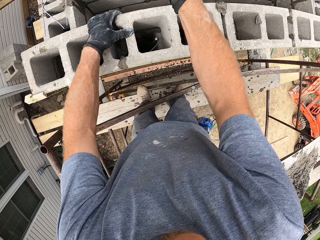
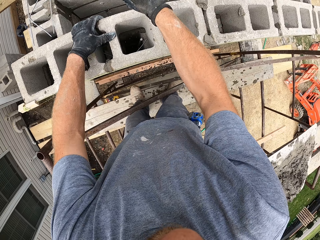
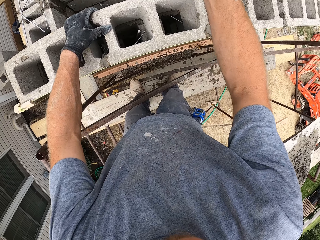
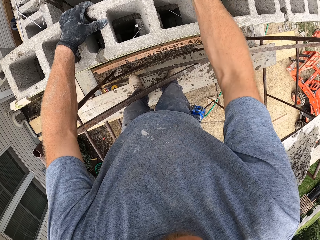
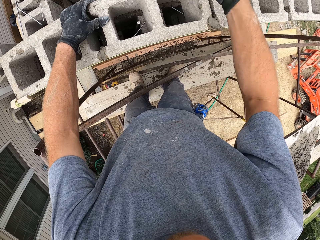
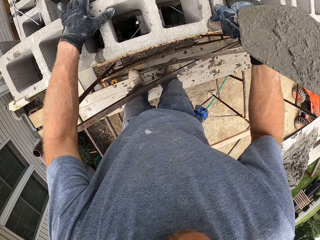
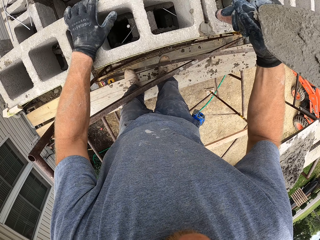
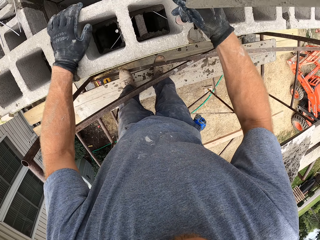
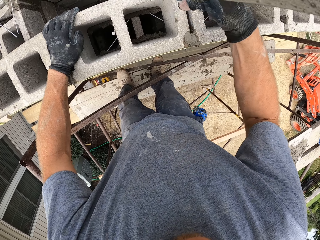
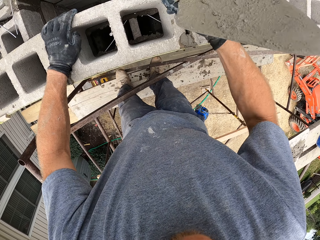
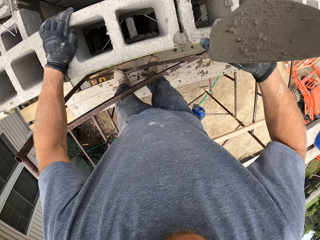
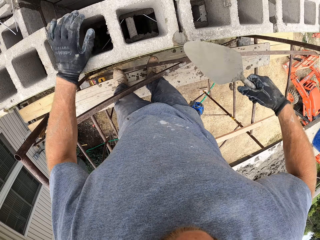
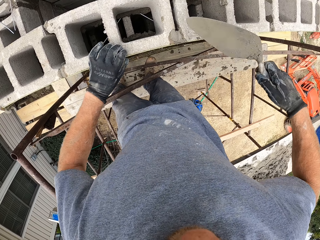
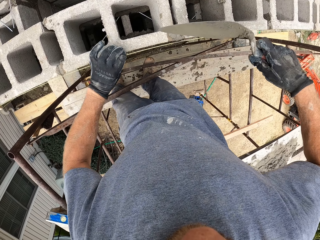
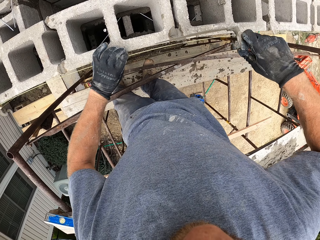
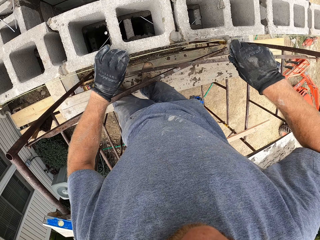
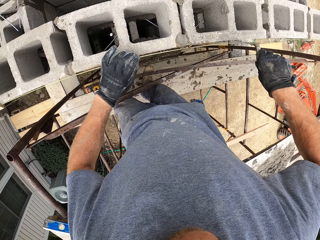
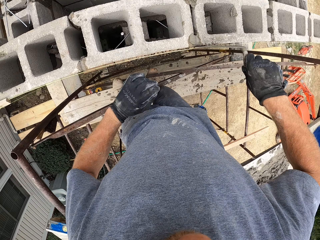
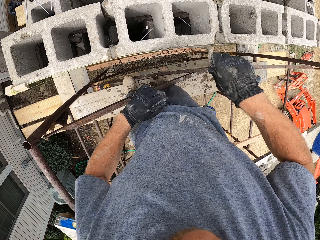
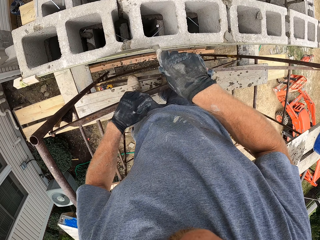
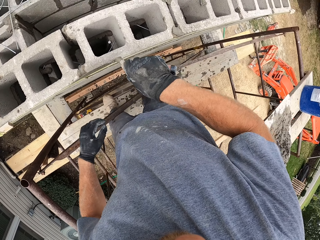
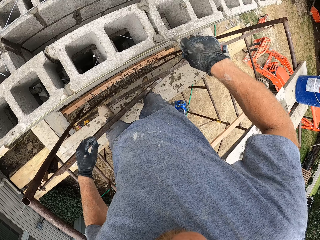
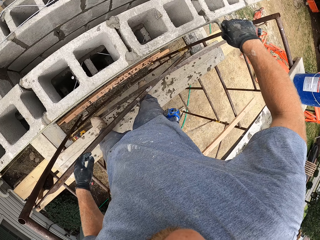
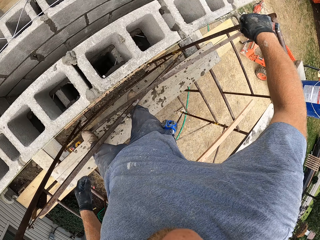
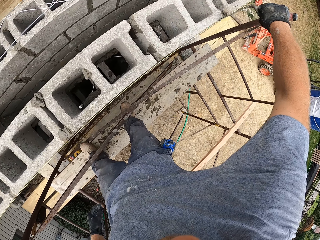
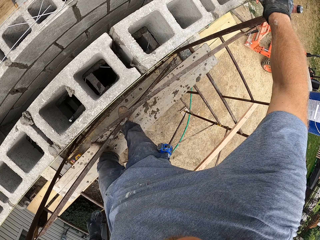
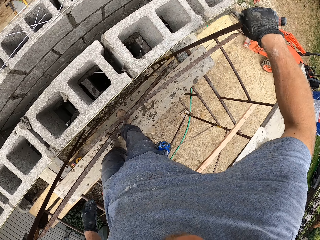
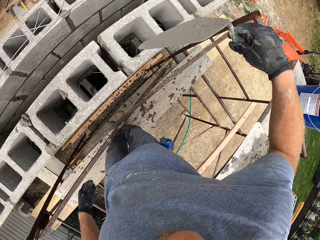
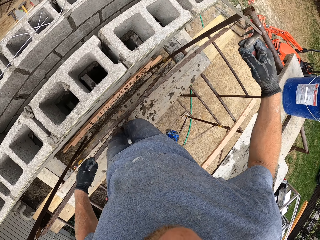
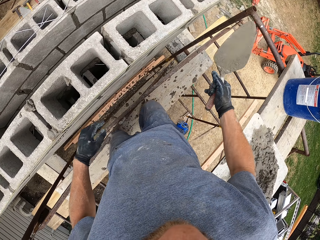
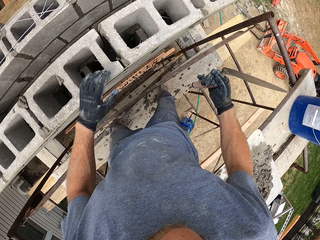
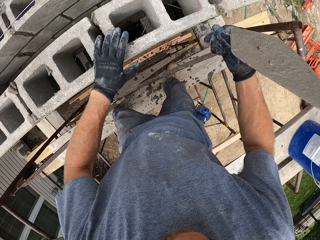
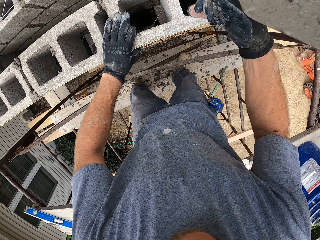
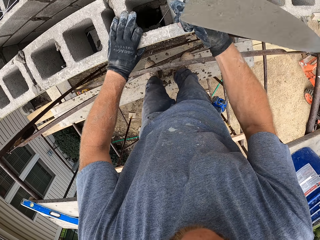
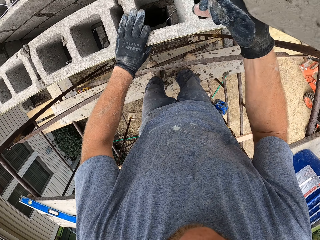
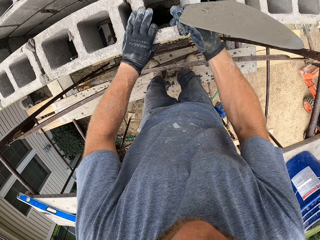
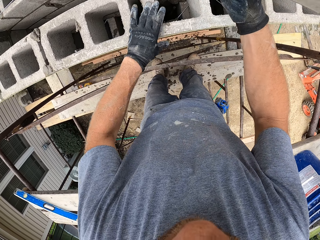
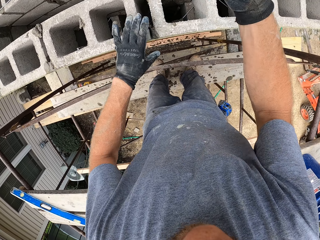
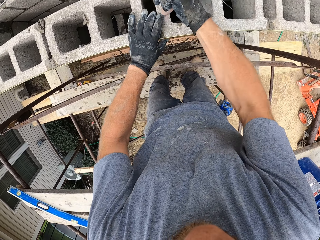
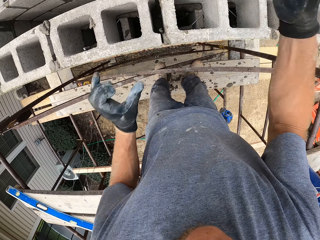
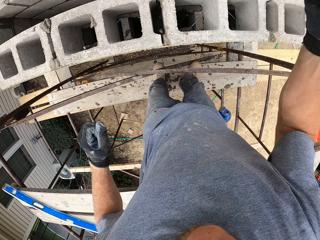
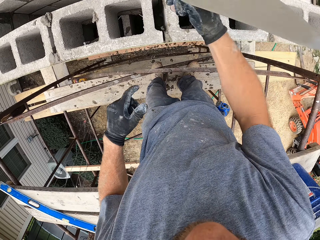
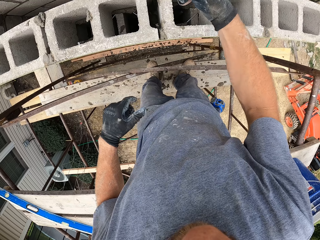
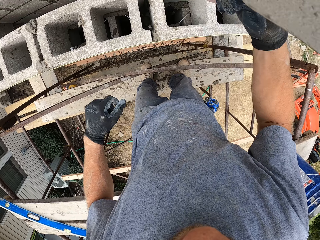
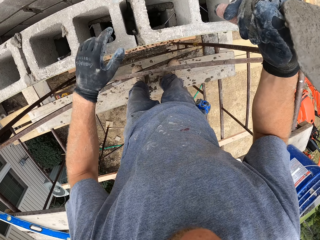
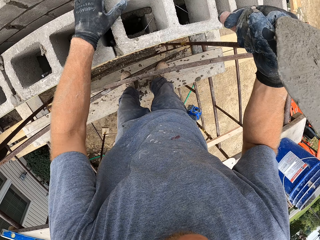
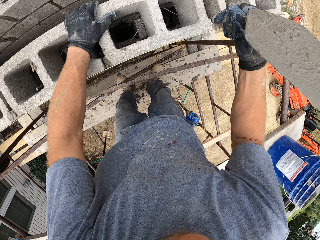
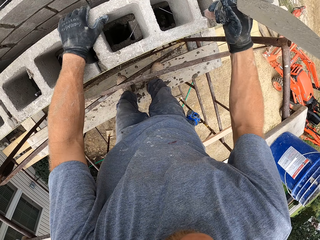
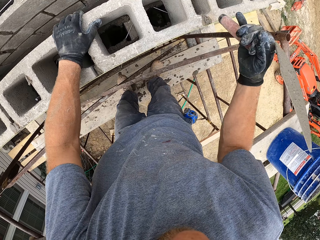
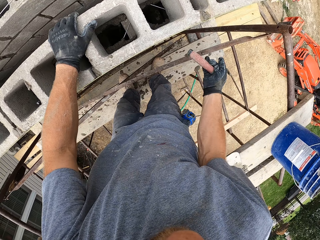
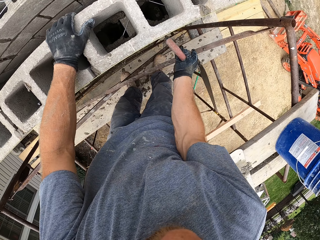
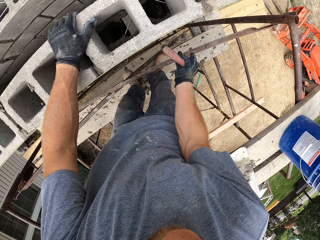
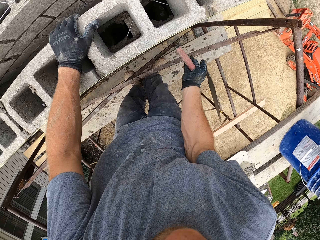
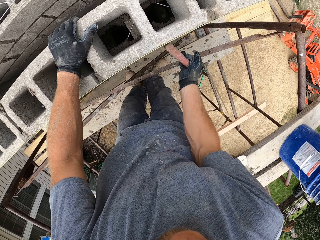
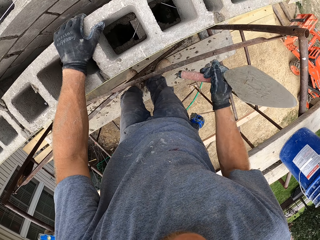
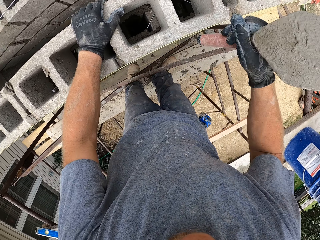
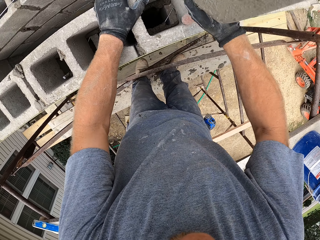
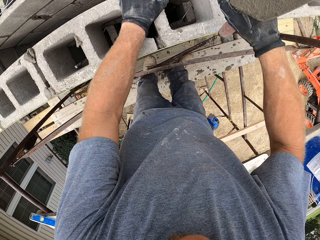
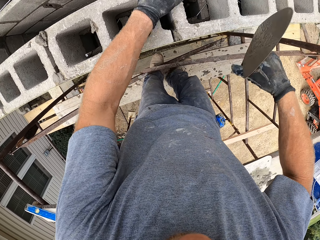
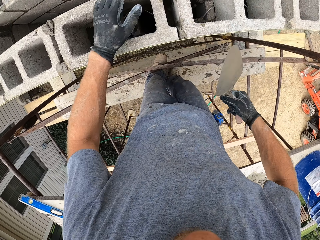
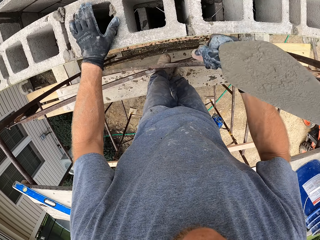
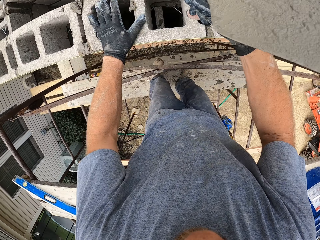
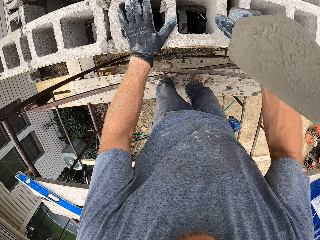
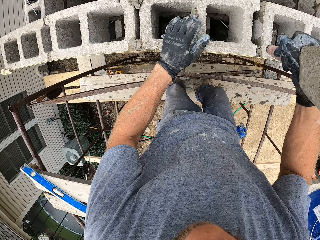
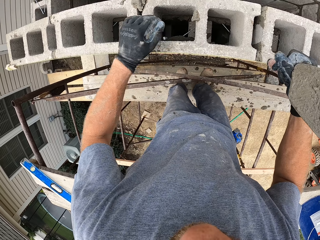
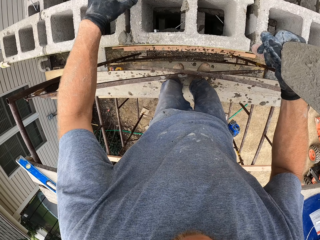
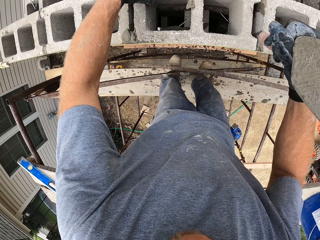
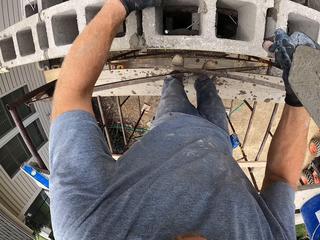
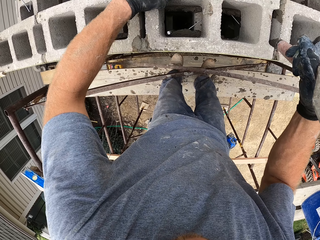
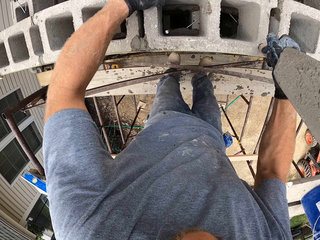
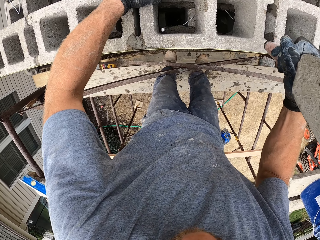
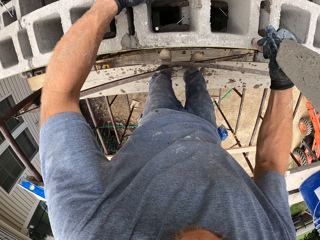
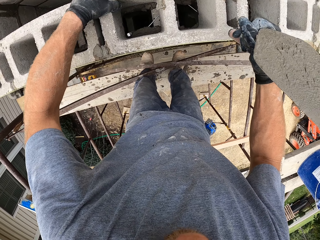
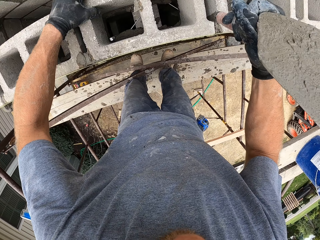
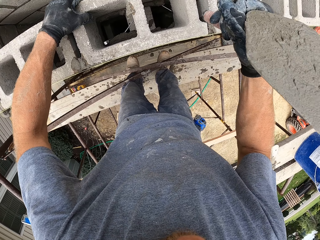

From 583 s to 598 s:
The camera wearer moves a hand and hits the block. They move the trowel away from the block. They move a hand and hit the block. They move the trowel away and remove a hand from the block. They hold a thread. They move the trowel towards the wall and rub the trowel on the wall. They remove a hand from the thread. They move. They move again. They lift the trowel. They walk. They hold the block and hit the block. They move a hand. They move their hands away from the block. They move their hands. They hold the block and hit the block. They hit the wall. They move. They move again. They lift the trowel and hit the block. They lower the trowel. They move a hand. They lift the trowel and hit the trowel. They move their legs. They move a hand. They move their legs. They hold concrete. They hit the block.

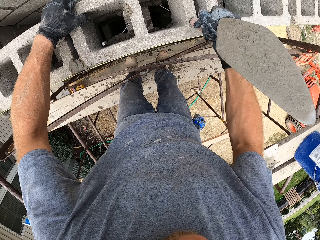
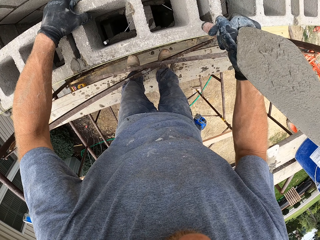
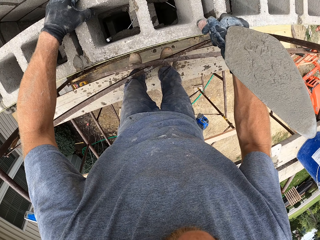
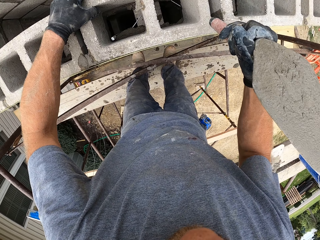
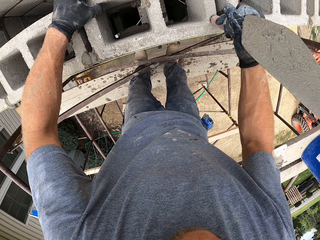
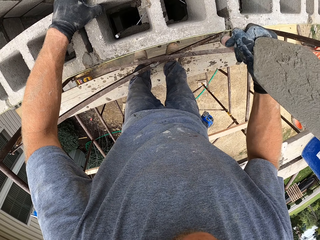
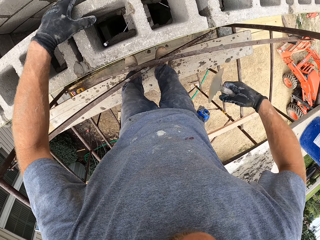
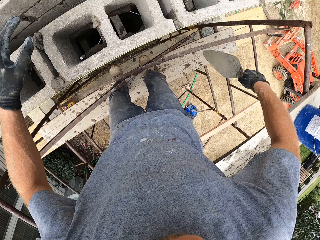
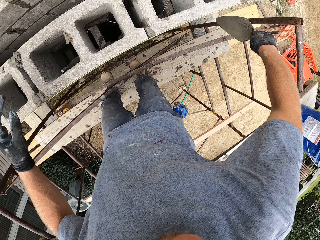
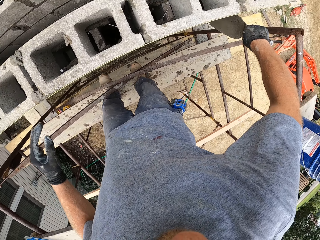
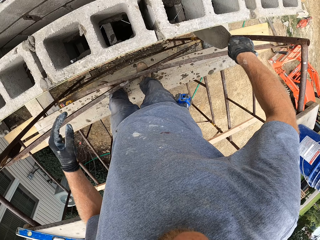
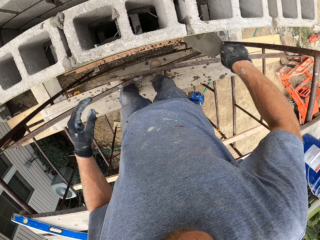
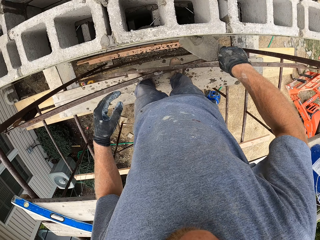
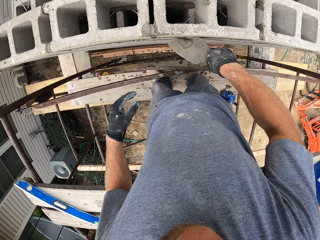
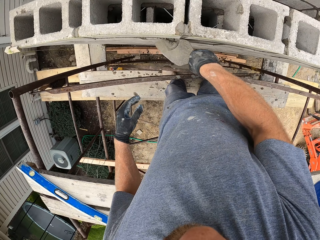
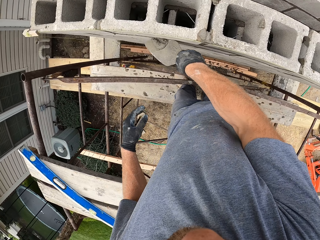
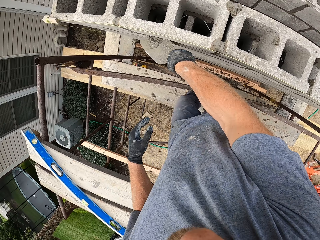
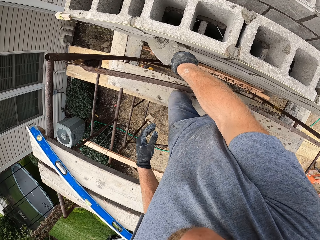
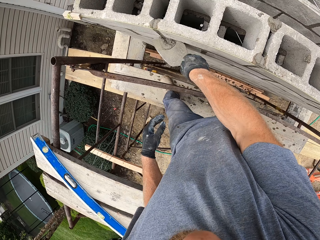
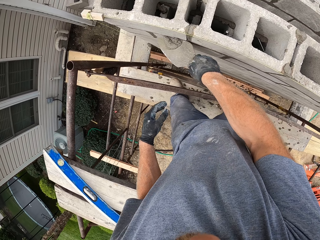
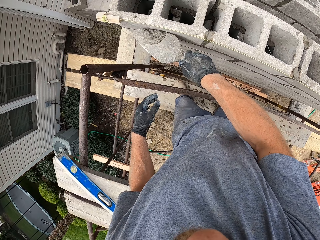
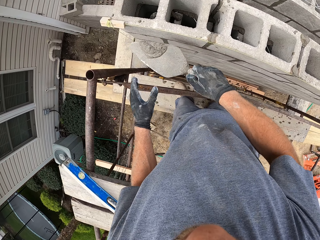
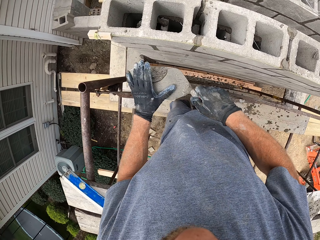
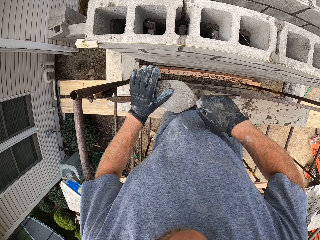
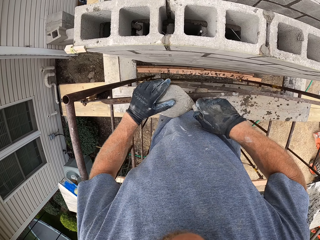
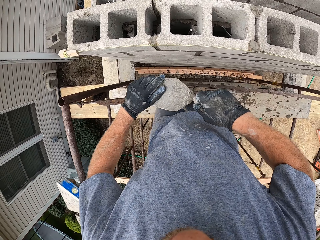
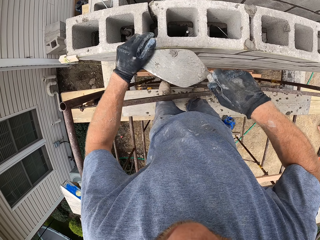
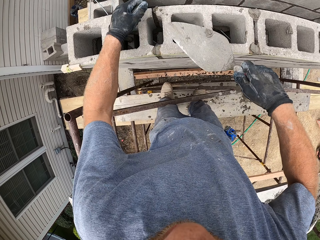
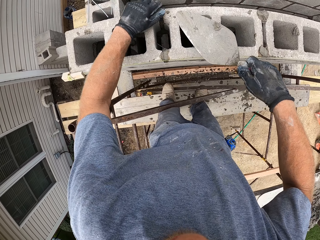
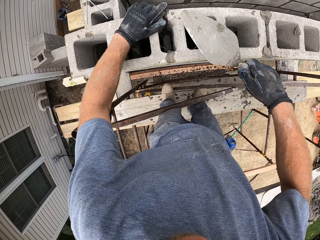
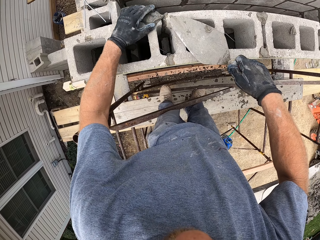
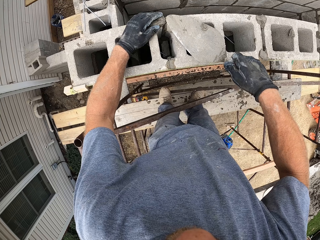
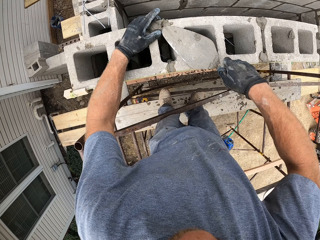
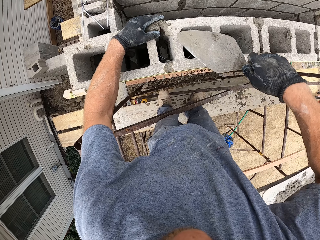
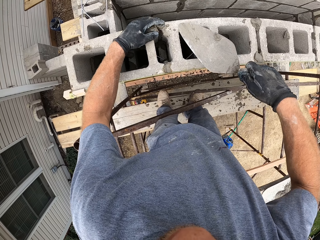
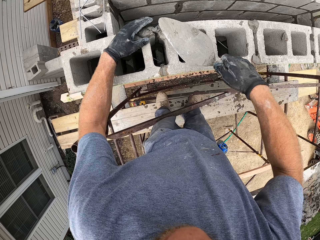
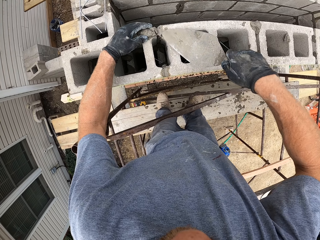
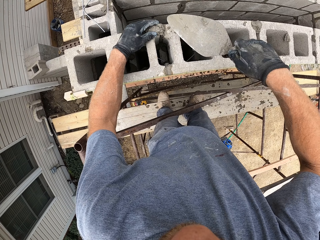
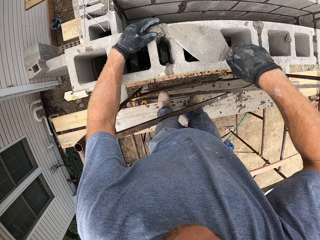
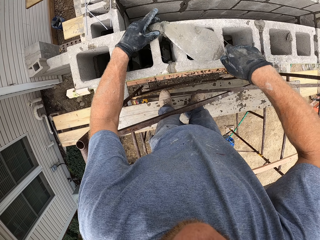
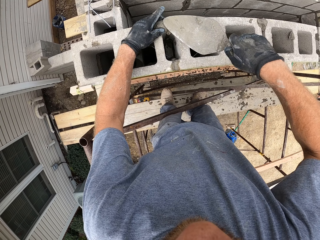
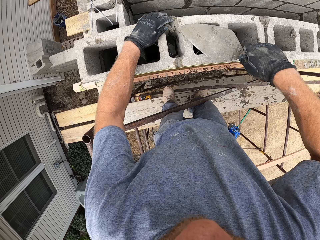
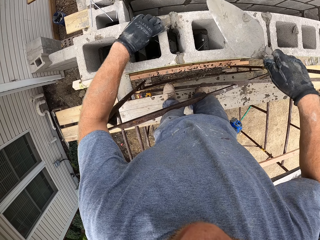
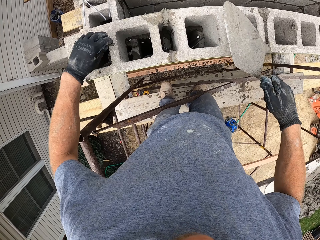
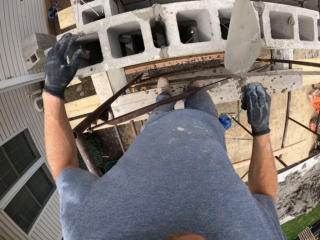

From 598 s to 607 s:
The camera wearer moves the trowel away. He scrapes some mortar or concrete off the bricks with the hand trowel. He removes his hand from the block. He moves. He packs the mortar off the hand trowel with his left hand. He holds the concrete with the other hand. He spreads the mortar in his left hand on the brick using the hand trowel. He puts the concrete on the block. He moves the concrete, and spreads the concrete.
